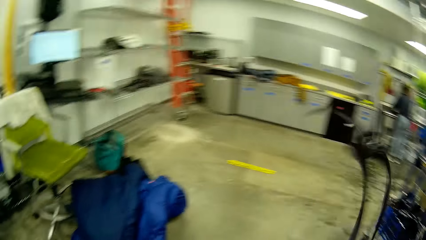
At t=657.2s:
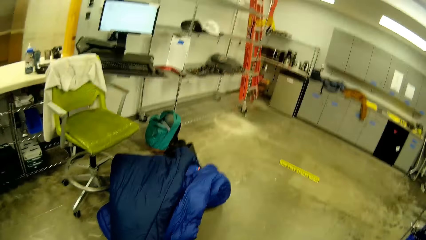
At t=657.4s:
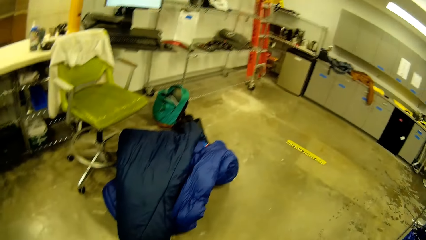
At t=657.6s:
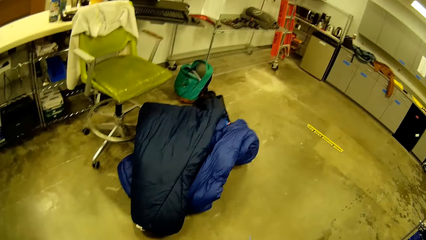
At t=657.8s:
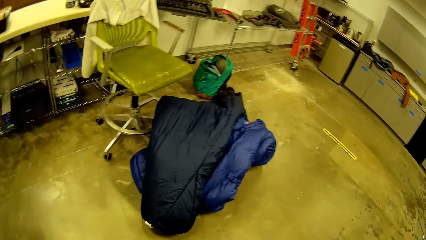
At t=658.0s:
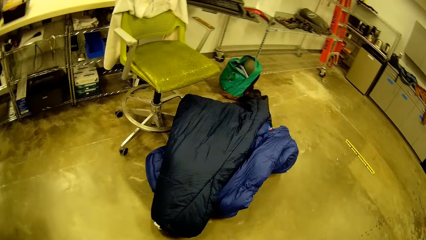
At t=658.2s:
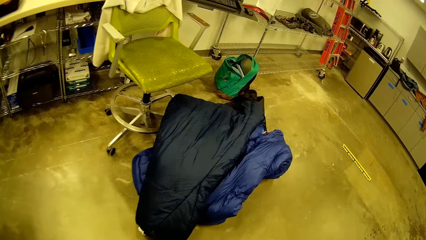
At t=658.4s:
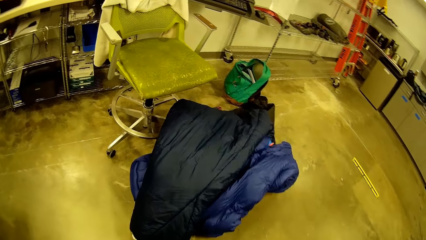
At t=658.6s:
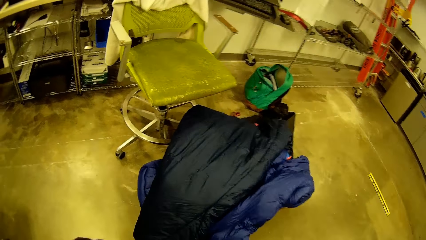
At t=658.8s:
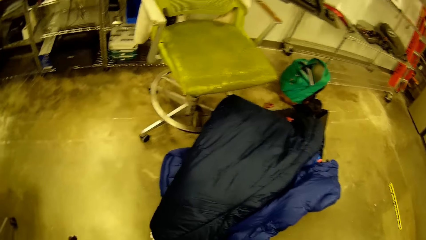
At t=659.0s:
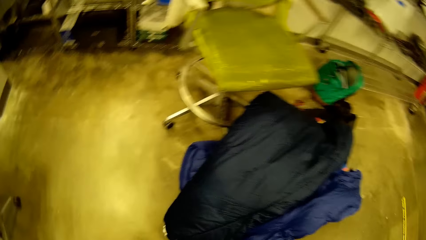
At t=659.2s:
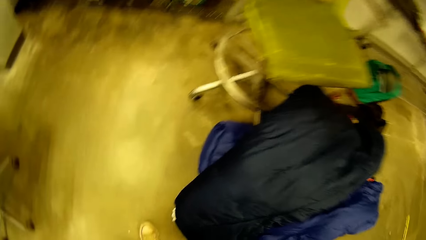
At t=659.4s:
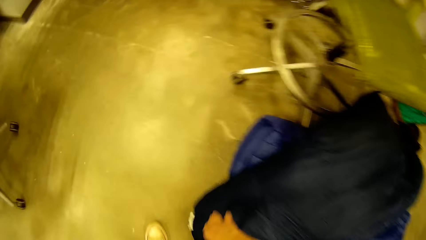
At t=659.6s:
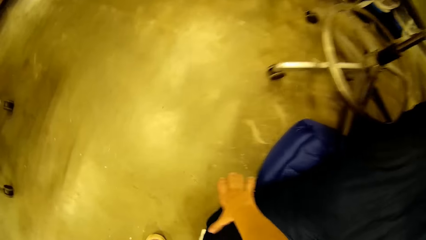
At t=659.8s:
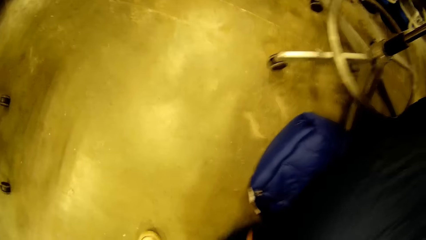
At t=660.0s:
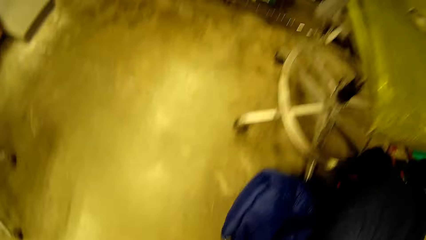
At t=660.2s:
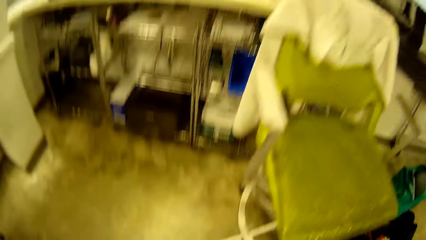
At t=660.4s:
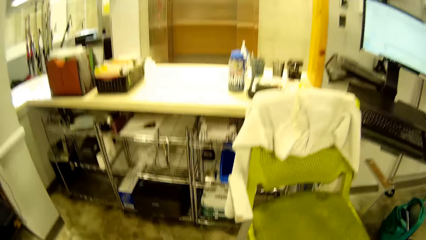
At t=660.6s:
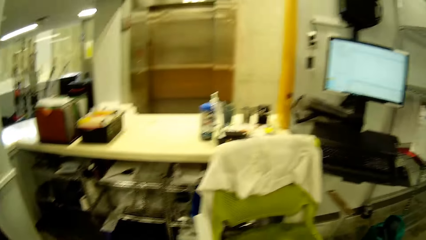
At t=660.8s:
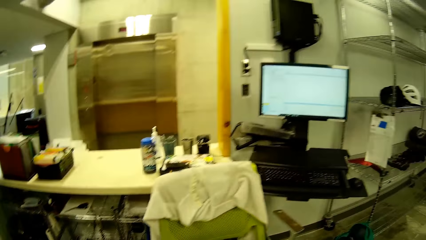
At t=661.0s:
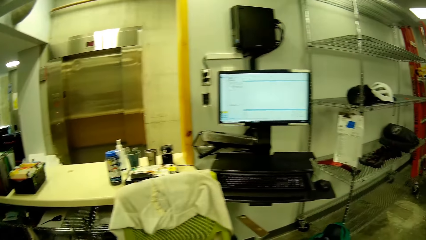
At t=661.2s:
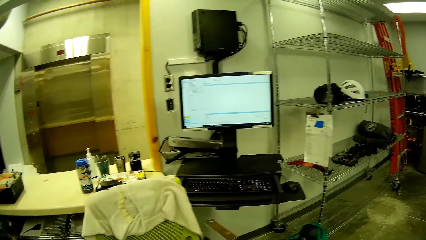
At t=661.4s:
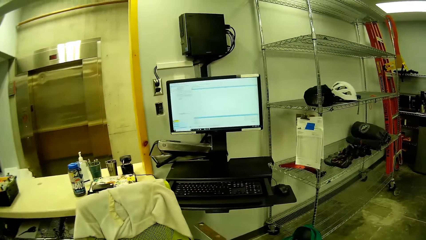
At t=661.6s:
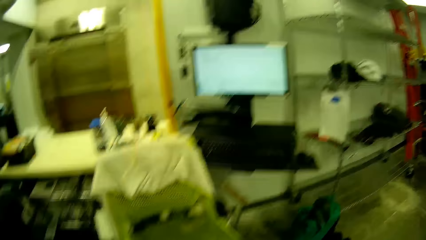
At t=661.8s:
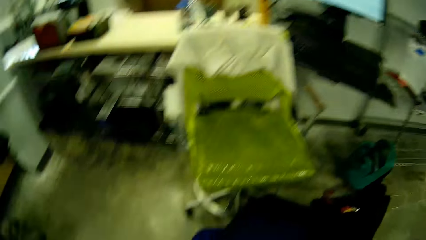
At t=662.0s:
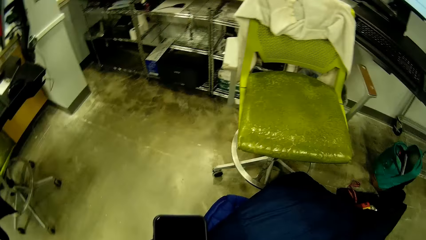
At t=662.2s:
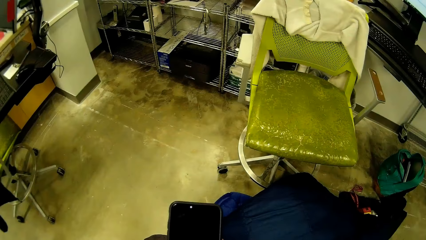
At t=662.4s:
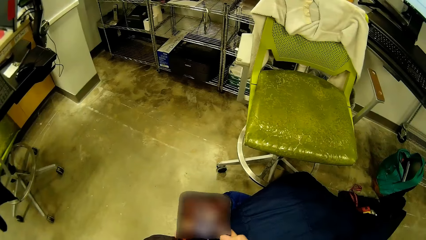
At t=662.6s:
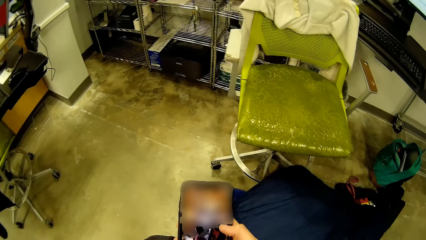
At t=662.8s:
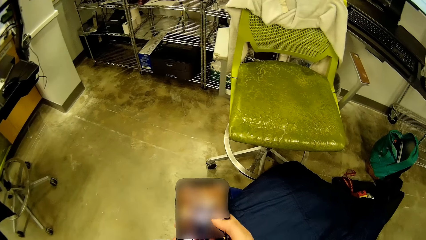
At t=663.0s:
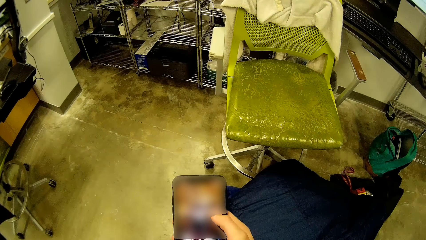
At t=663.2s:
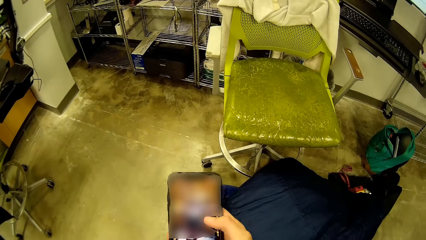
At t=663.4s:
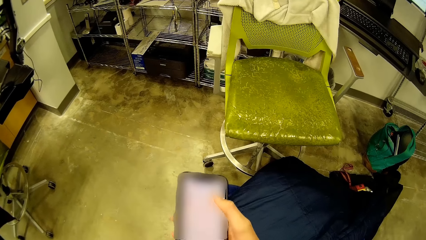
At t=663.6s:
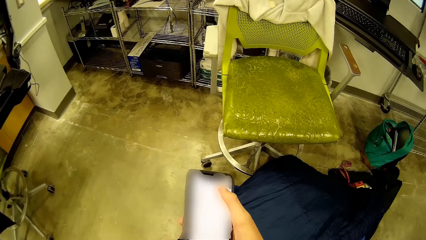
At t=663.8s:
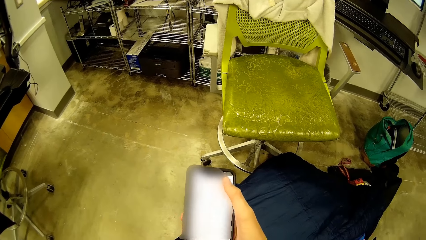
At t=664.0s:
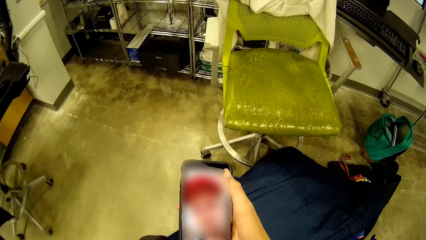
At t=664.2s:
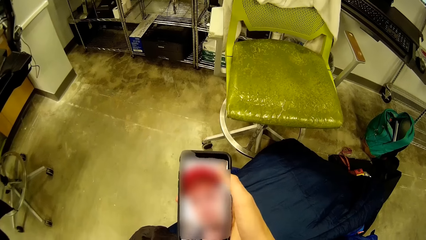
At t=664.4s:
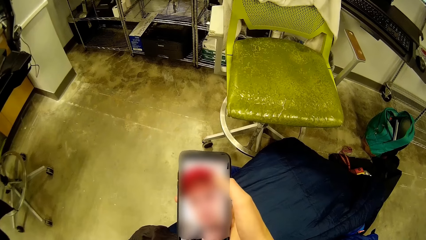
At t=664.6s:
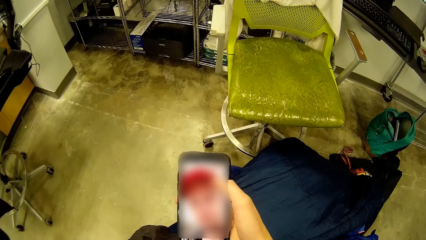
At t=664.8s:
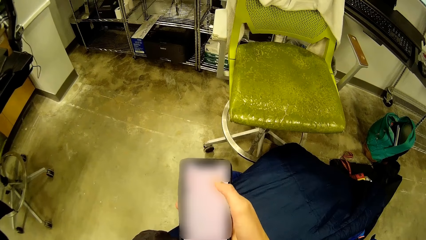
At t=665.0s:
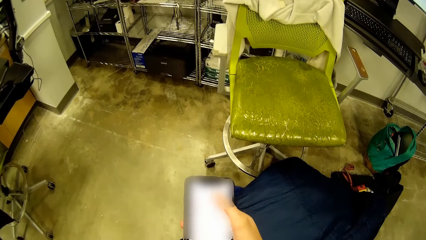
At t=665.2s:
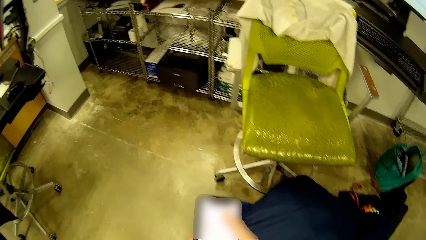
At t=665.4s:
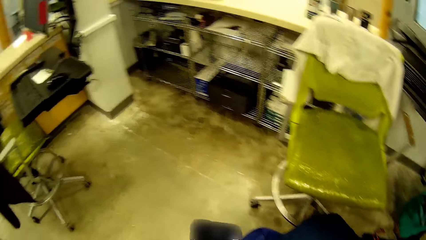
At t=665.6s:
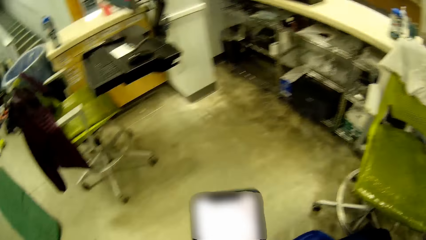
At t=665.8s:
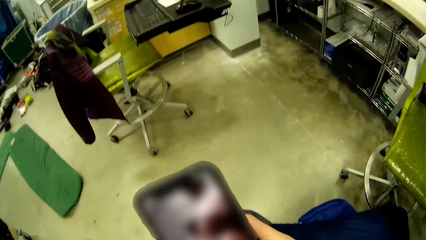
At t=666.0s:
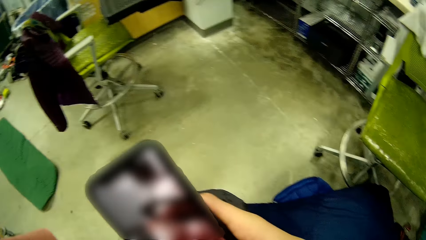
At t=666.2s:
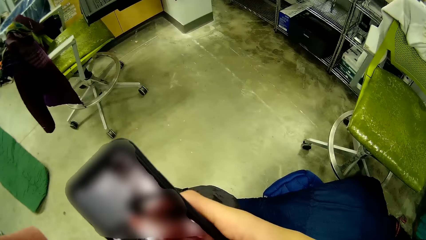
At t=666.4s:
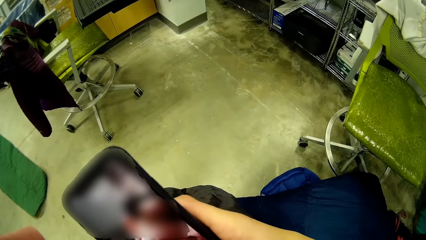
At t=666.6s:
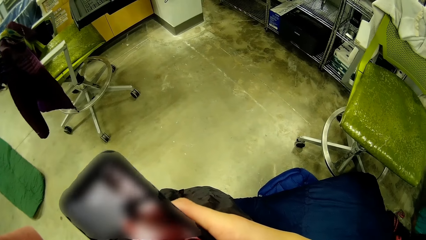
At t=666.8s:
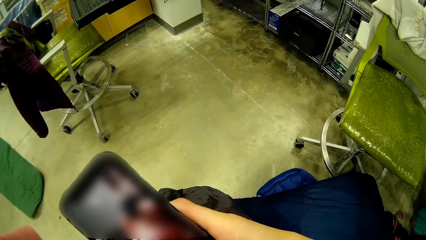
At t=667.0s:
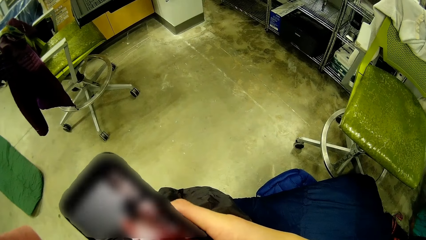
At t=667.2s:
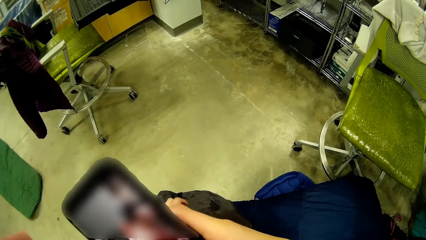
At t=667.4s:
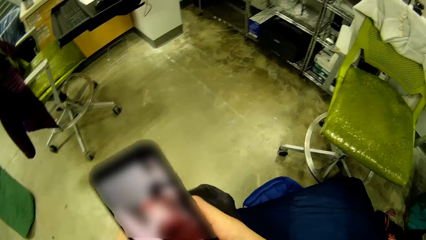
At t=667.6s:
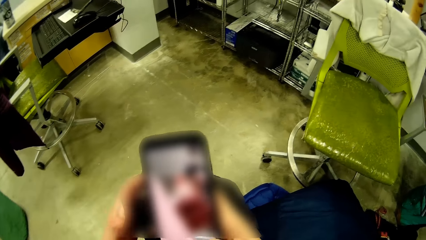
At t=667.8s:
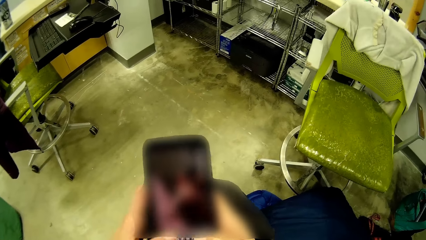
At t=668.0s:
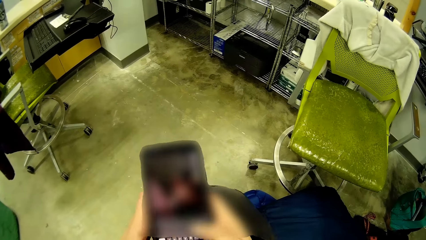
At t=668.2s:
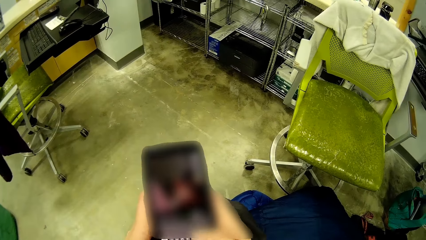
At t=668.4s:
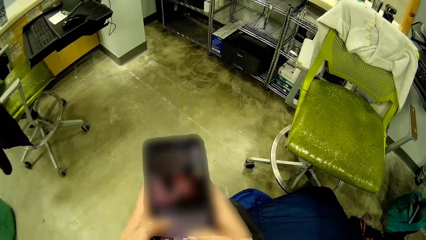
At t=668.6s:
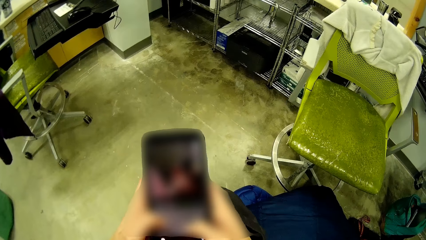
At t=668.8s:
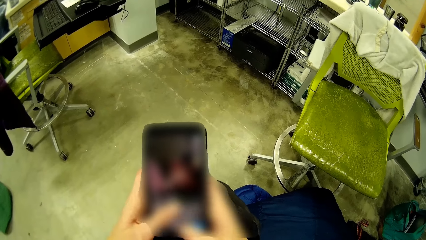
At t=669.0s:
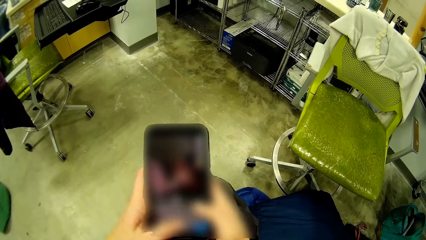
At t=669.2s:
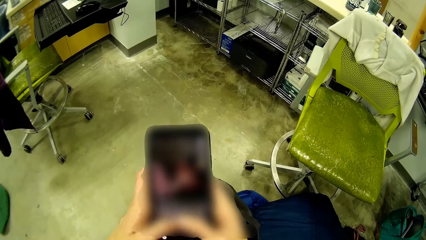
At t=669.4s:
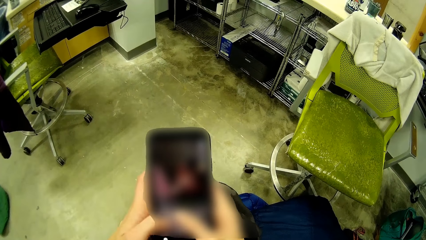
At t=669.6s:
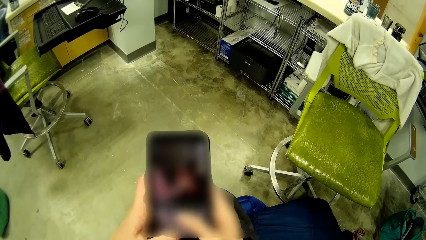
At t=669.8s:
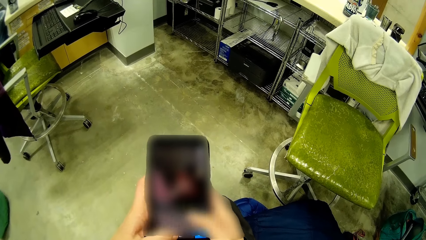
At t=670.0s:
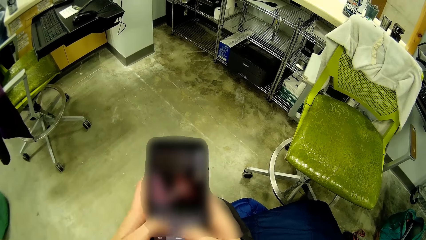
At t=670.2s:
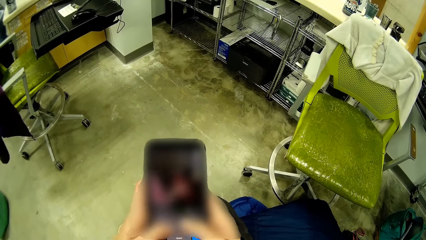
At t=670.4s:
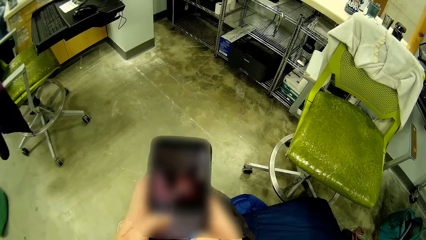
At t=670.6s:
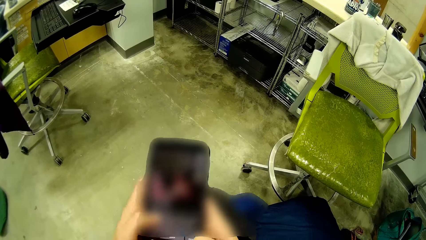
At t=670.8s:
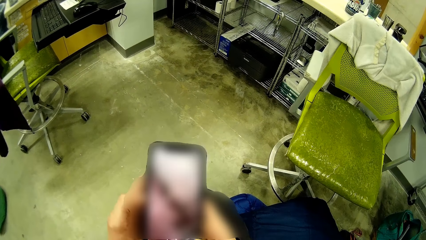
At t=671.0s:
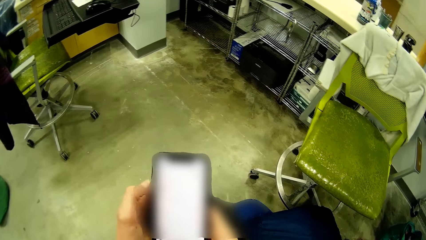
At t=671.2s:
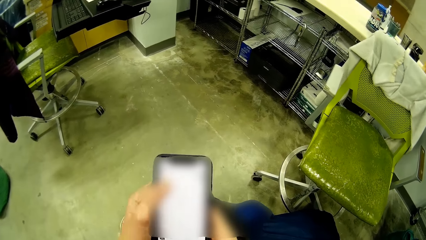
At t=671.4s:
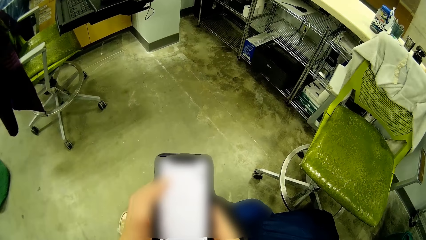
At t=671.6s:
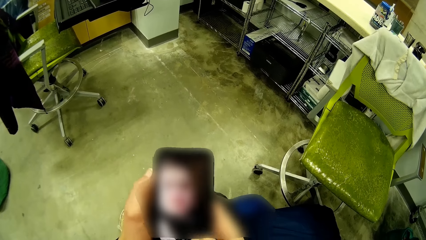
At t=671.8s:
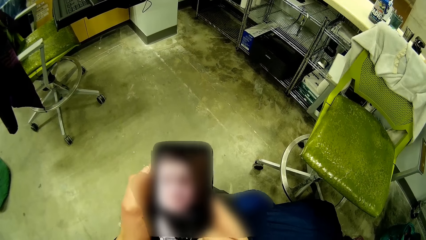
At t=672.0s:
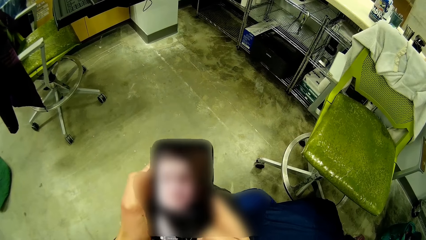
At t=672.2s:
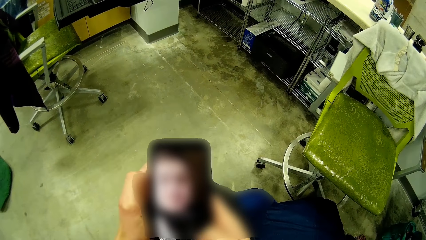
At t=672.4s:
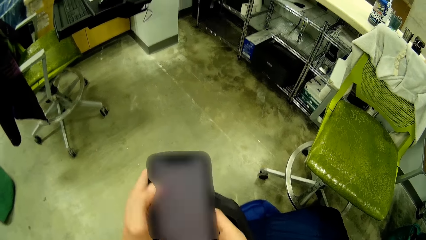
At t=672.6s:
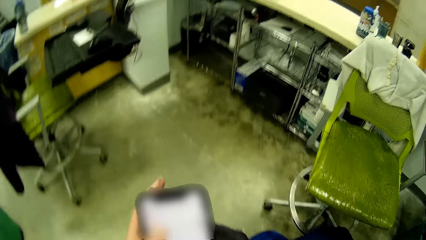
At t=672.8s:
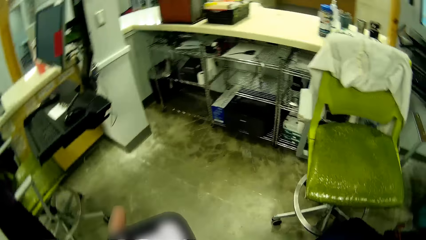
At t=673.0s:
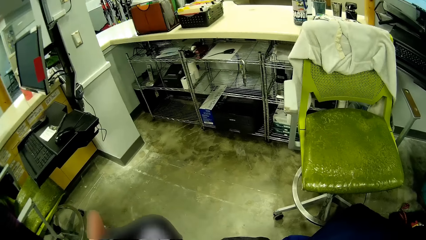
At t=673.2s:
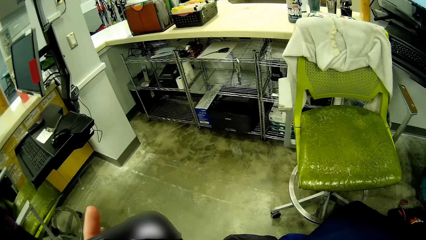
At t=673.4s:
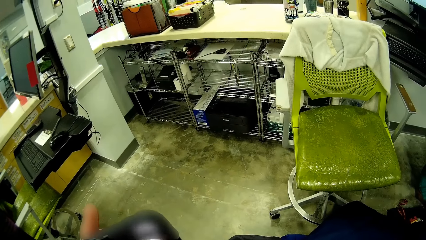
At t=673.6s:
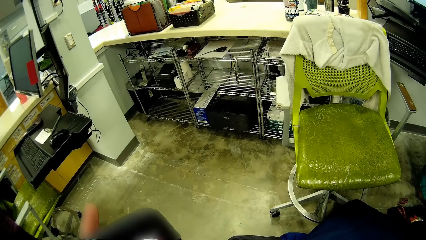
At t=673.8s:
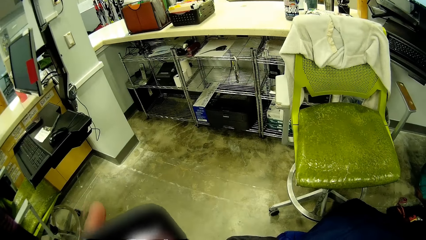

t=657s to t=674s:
The camera wearer flaps the black laundry bag with both hands. He walks around. He picks up a duvet from the floor with his right hand. He switches on a phone. He looks around. He operates the phone with his right hand. He scrolls through the phone. He holds the duvet with his left hand. He looks around. He operates the phone with both hands.
